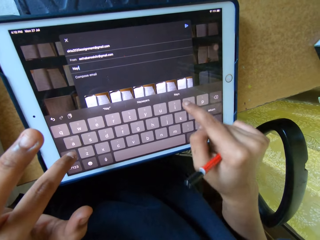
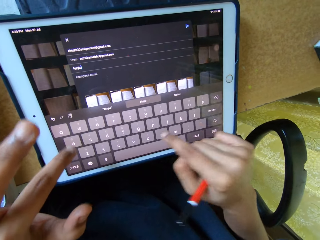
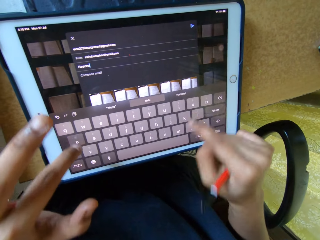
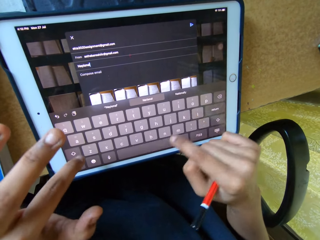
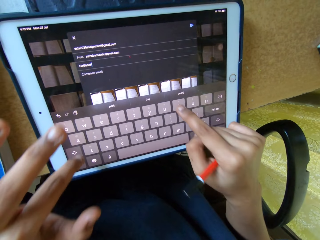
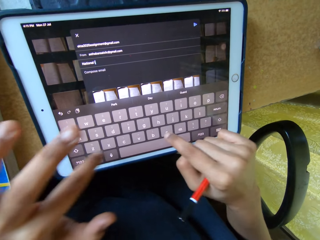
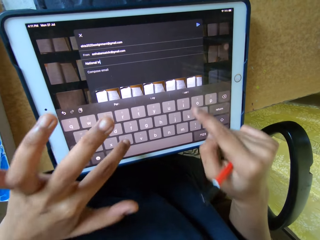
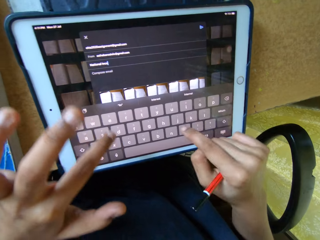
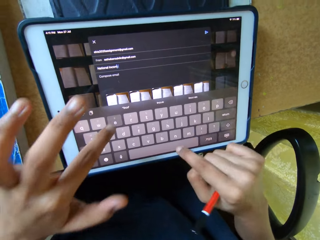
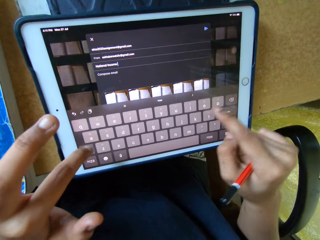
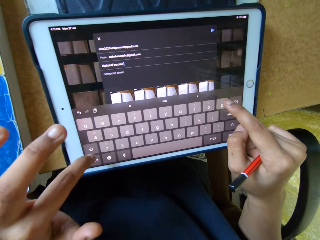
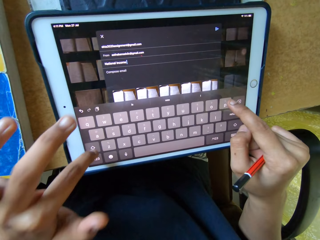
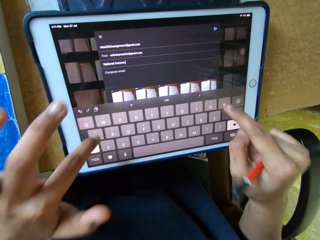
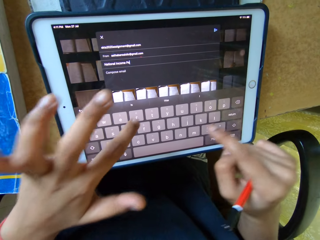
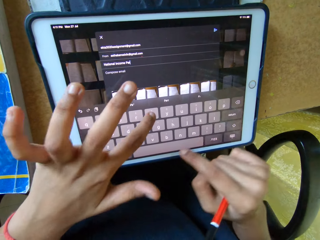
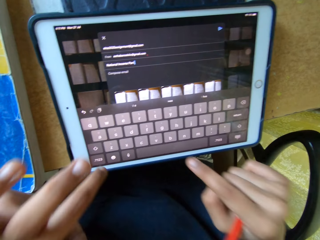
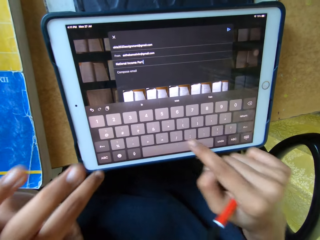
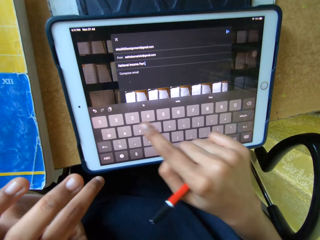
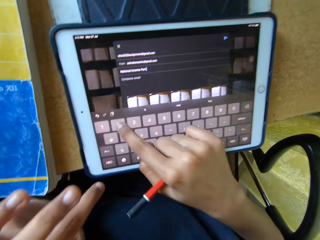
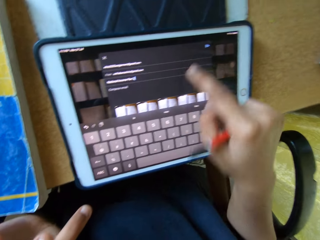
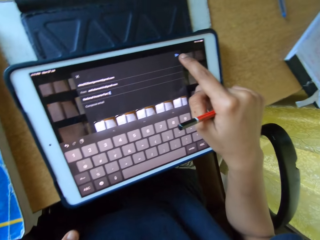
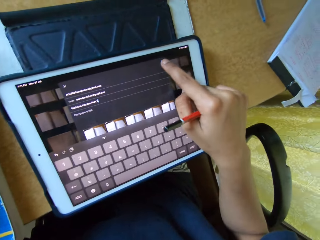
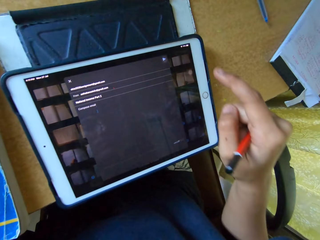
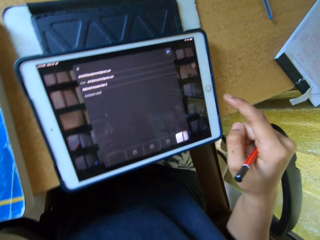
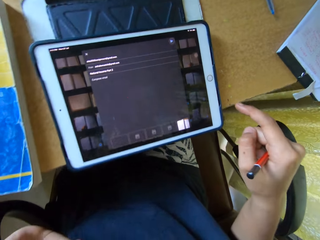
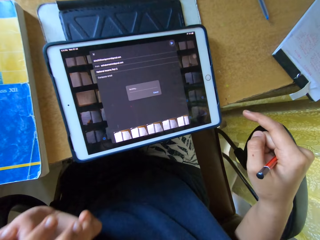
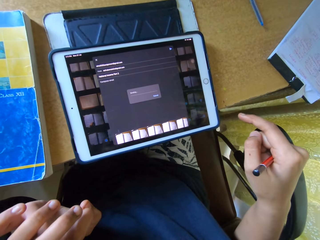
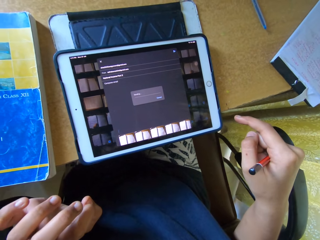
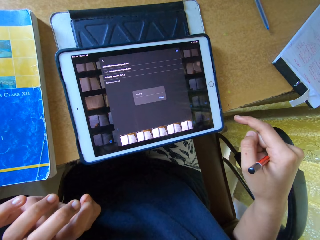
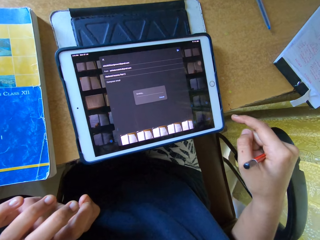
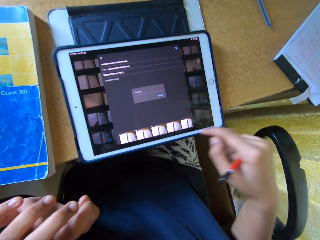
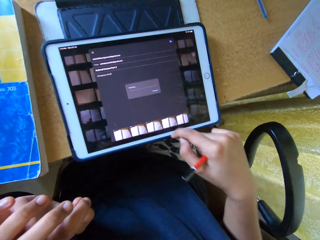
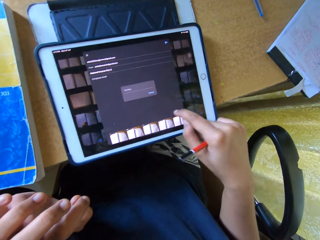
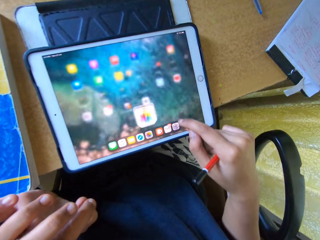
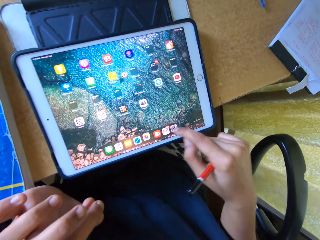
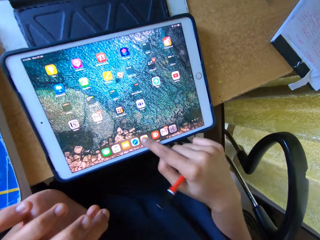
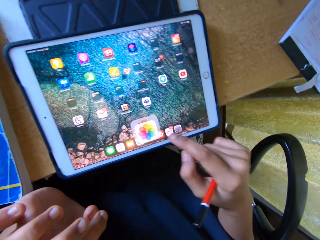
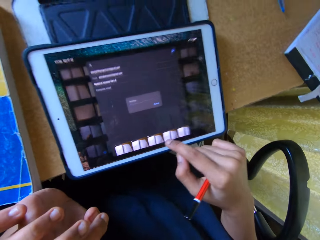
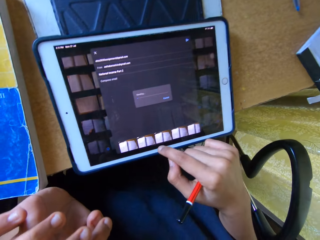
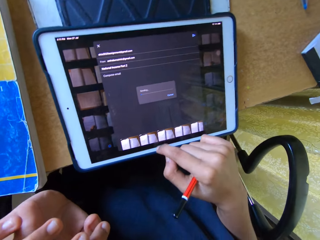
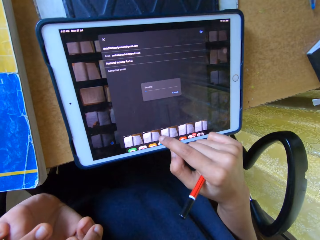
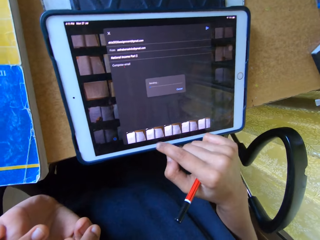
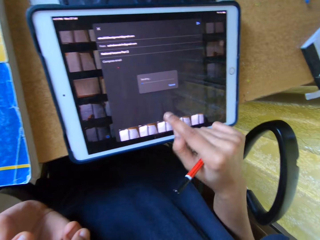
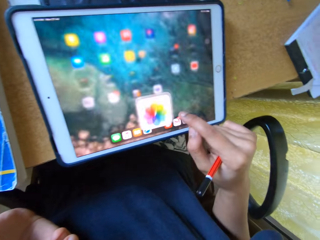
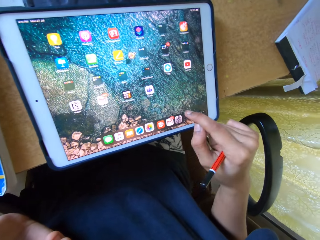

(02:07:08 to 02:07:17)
The camera wearer types on a keyboard. He clicks on send. He uses his right hand on the tablet. He scrolls on the screen.

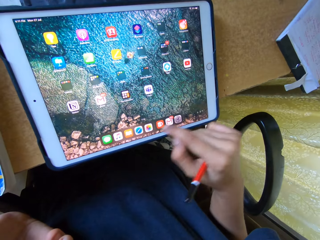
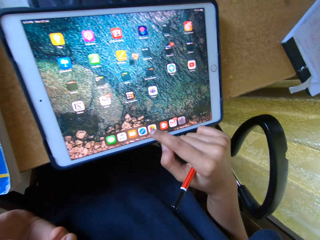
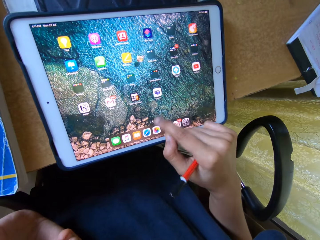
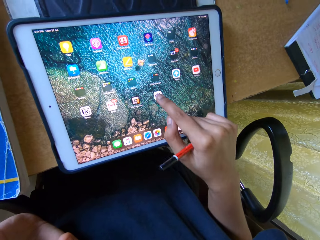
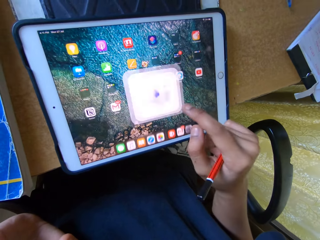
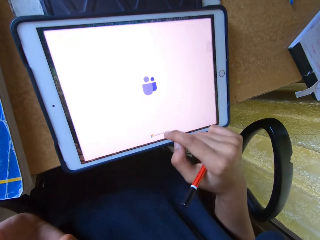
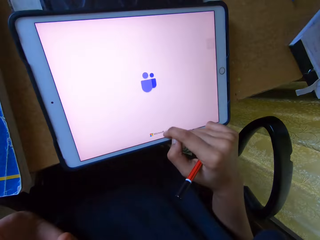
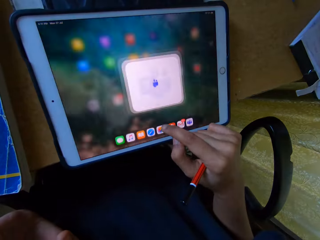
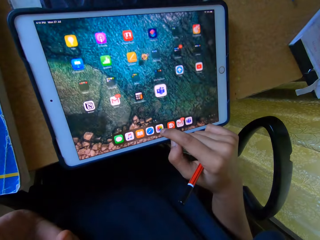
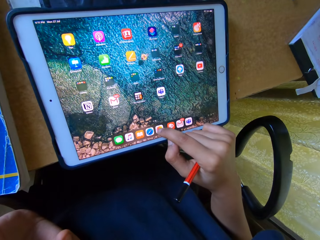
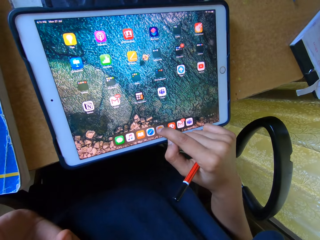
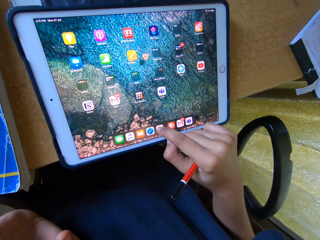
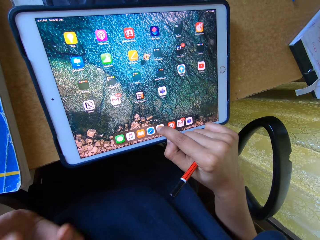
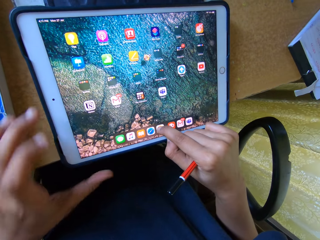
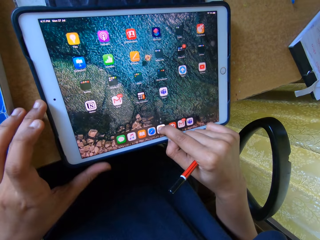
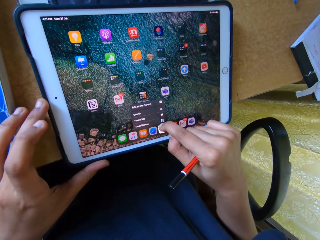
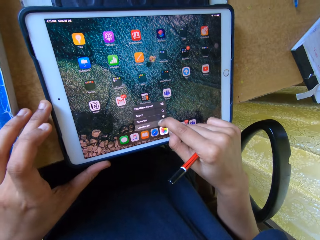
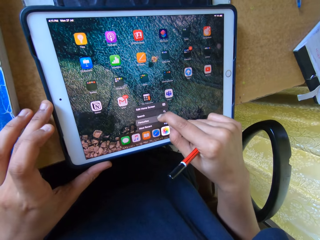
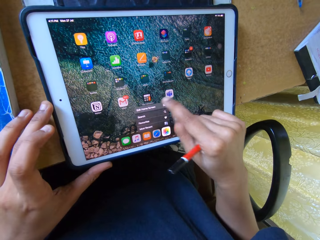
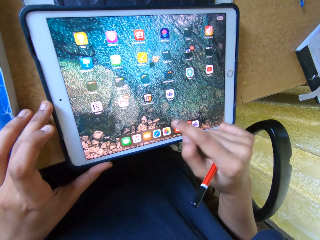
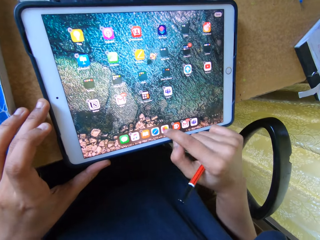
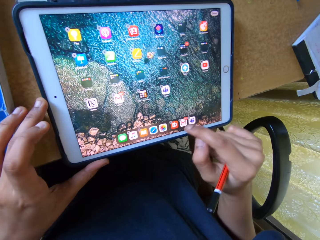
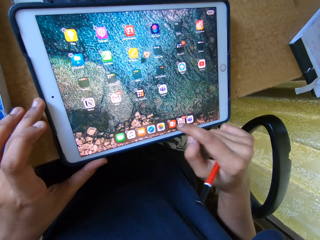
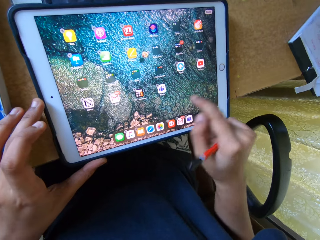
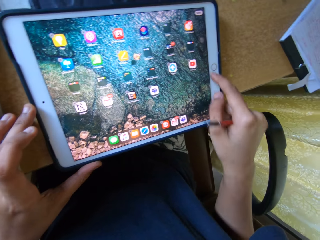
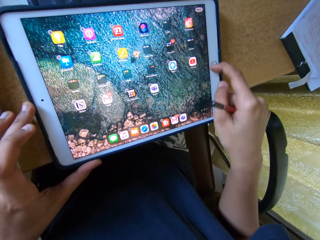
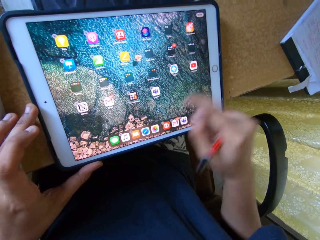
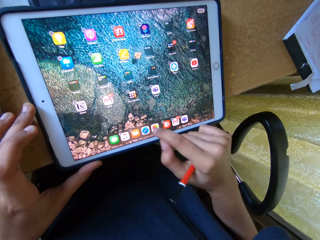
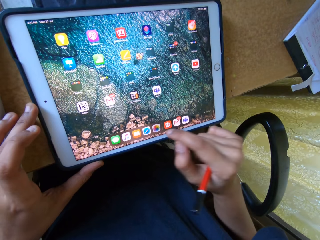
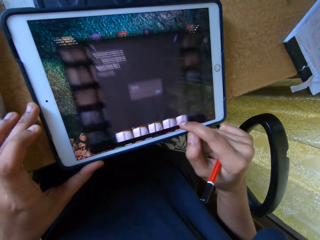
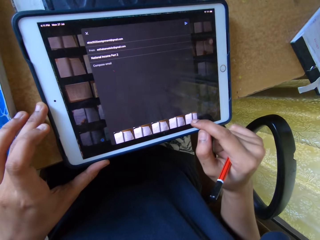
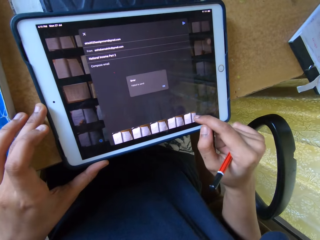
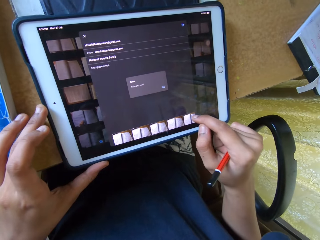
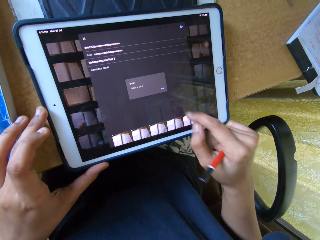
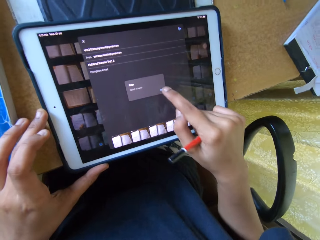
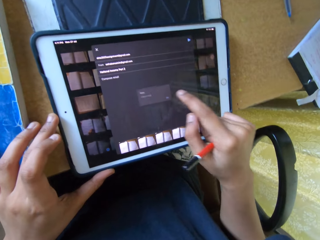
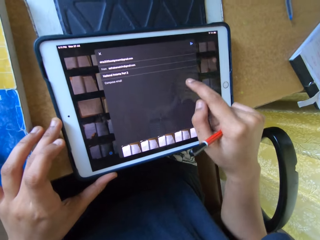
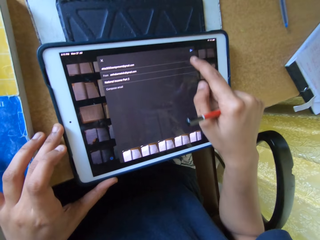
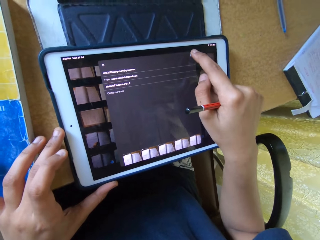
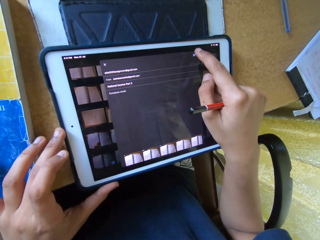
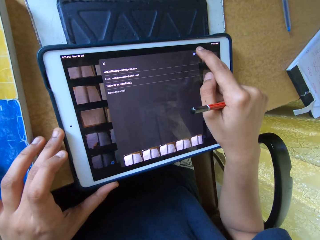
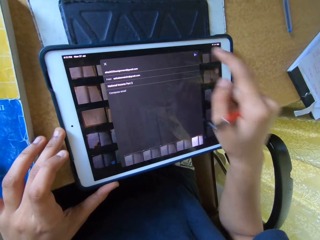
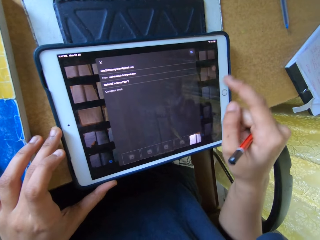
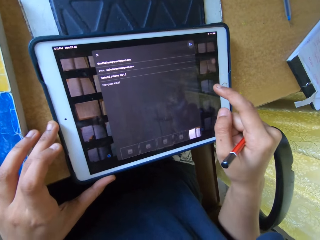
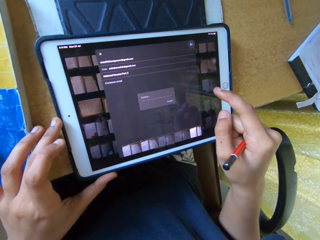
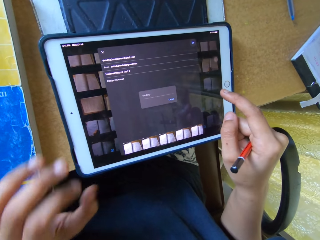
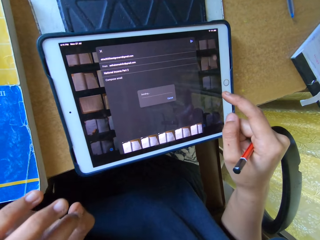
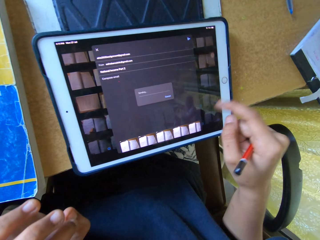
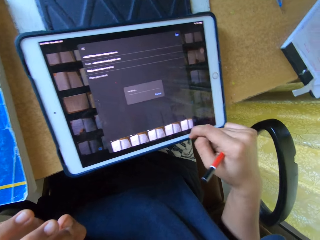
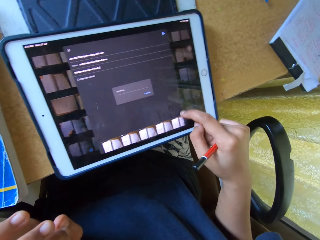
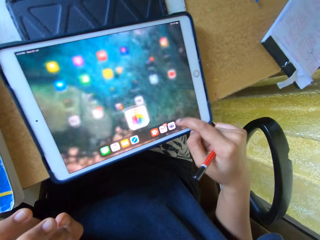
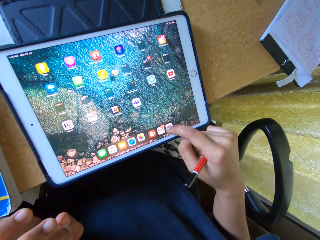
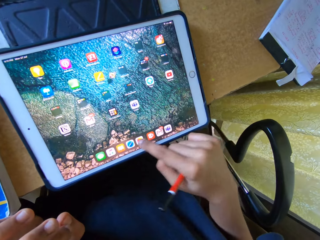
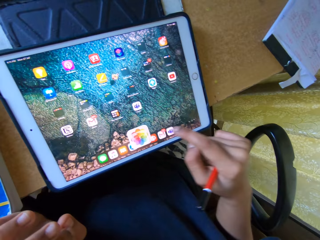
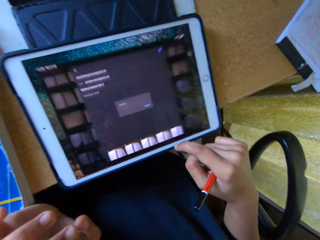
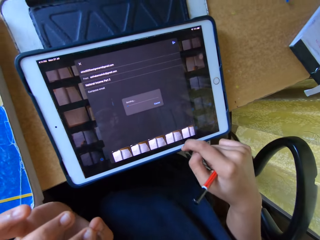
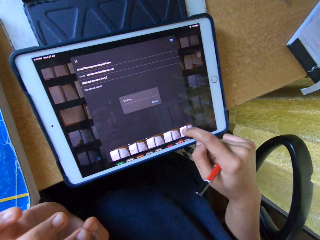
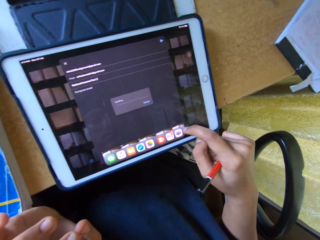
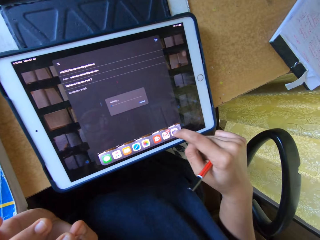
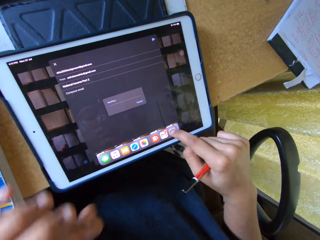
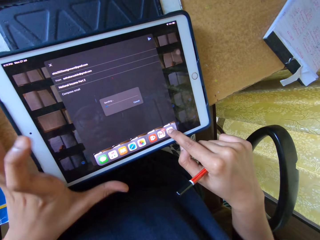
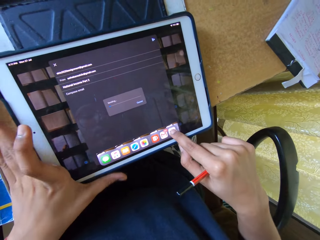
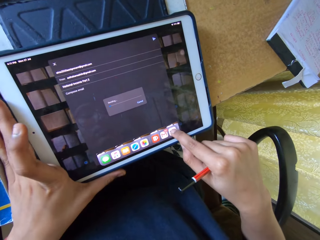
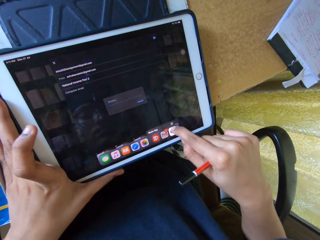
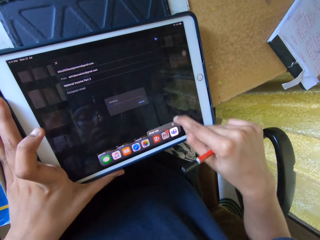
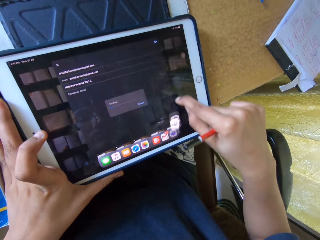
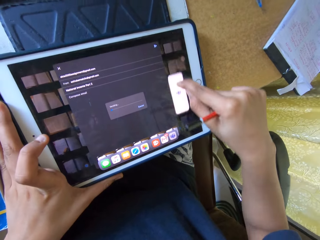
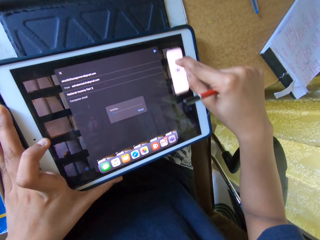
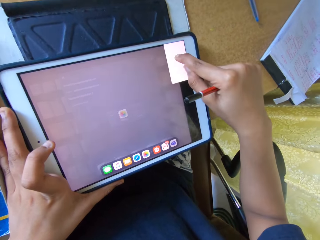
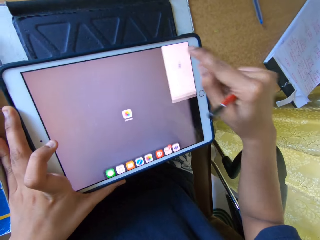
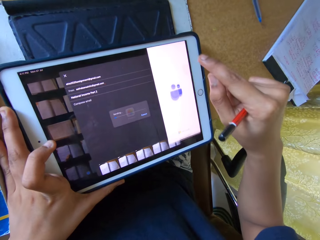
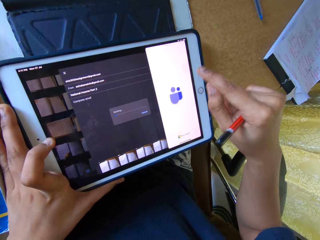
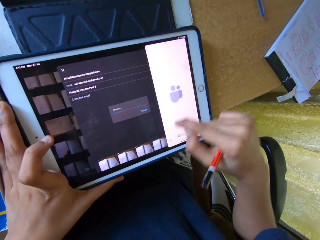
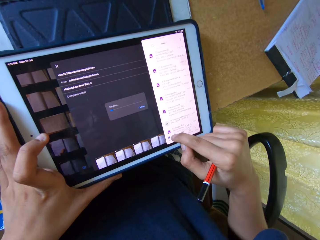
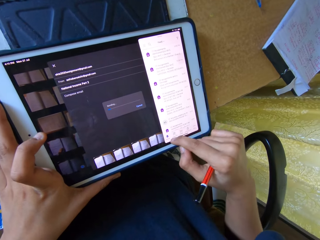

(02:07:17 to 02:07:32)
The camera wearer clicks on an application. He holds the tablet with his left hand. He scrolls on options of an application. He uses his right hand on the tablet. He presses a button of the tablet. He clicks on an application. He clicks on the tablet. He removes his hand from the tablet. He pauses the left hand. He minimizes a window. He clicks on an application. He uses his right hand on the tablet. He drags an application across the screen. He touches the tablet with his left hand. He uses the tablet with his right hand.
